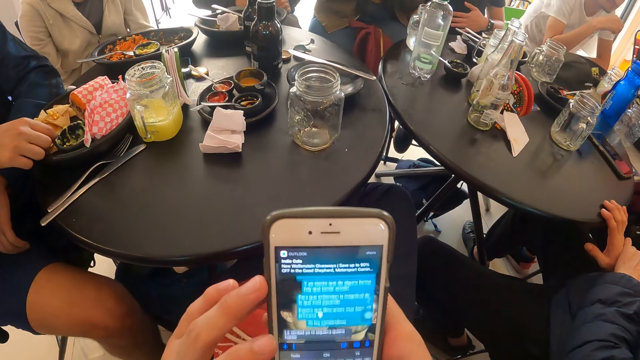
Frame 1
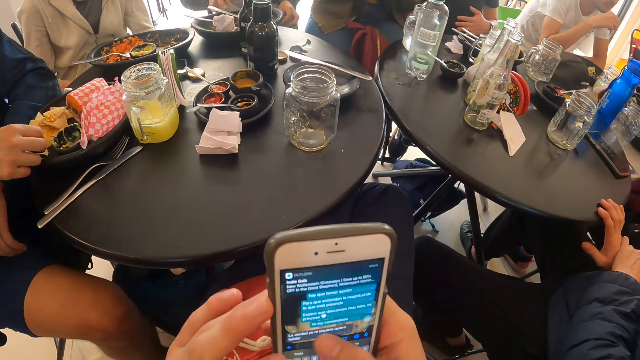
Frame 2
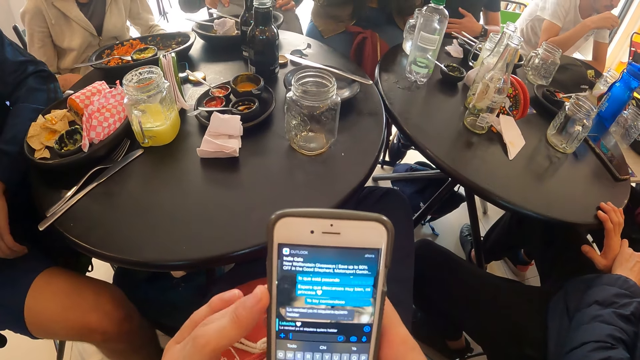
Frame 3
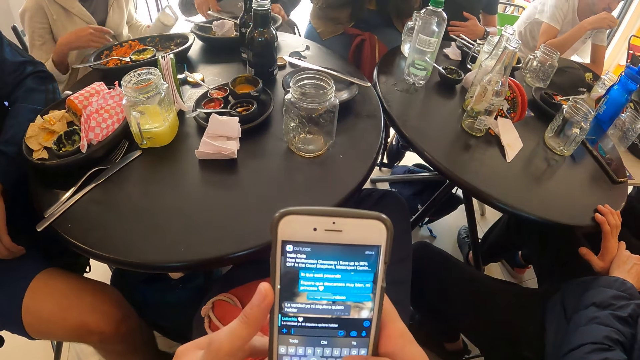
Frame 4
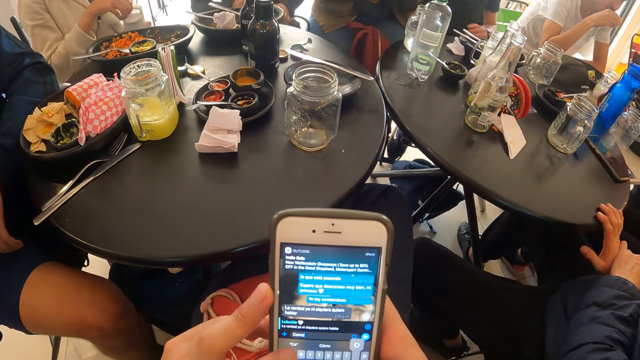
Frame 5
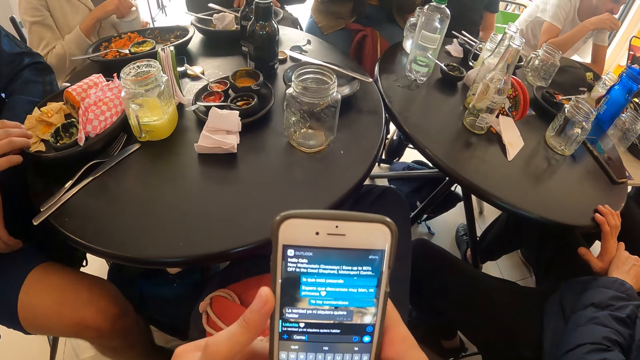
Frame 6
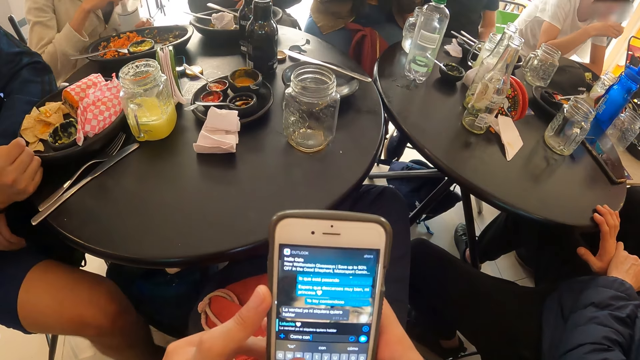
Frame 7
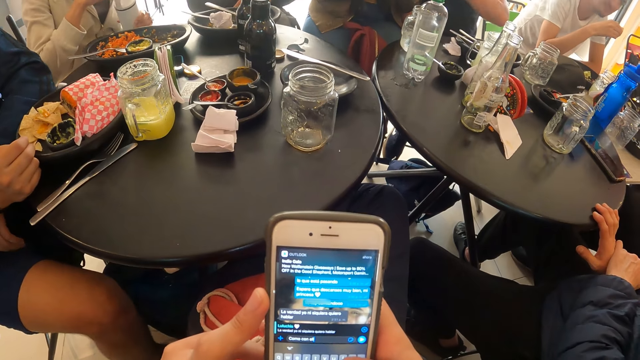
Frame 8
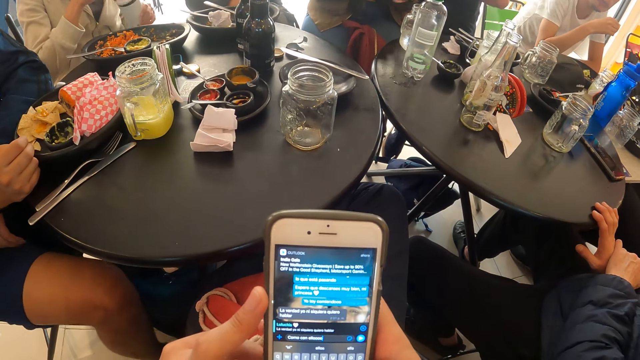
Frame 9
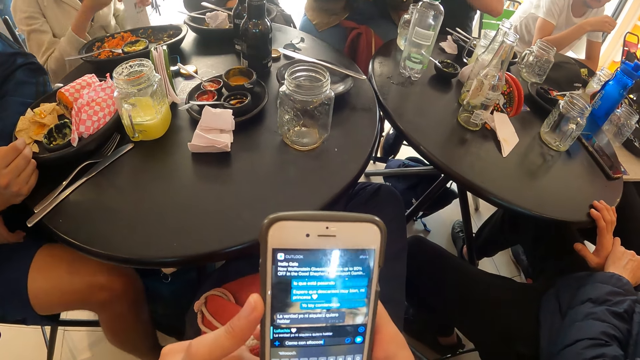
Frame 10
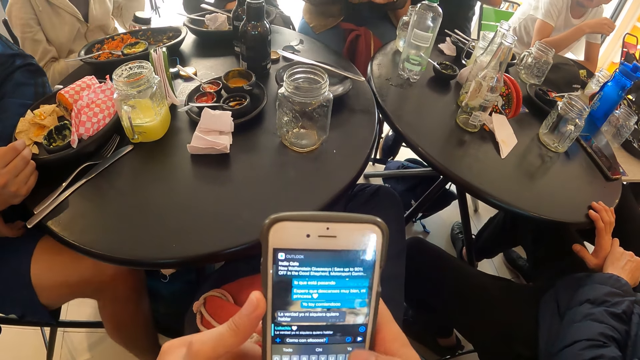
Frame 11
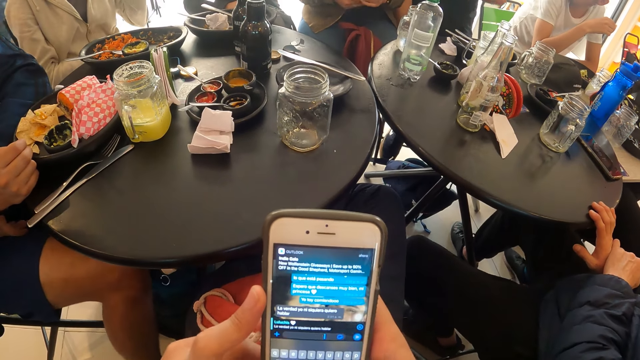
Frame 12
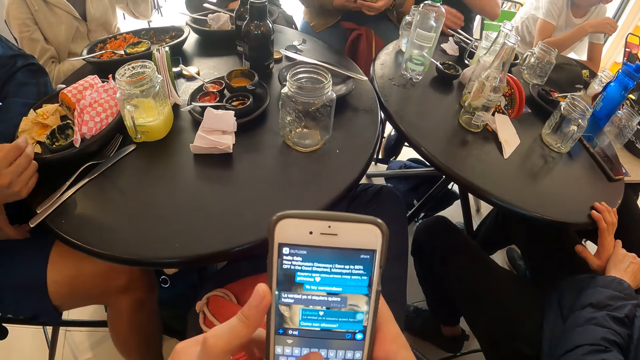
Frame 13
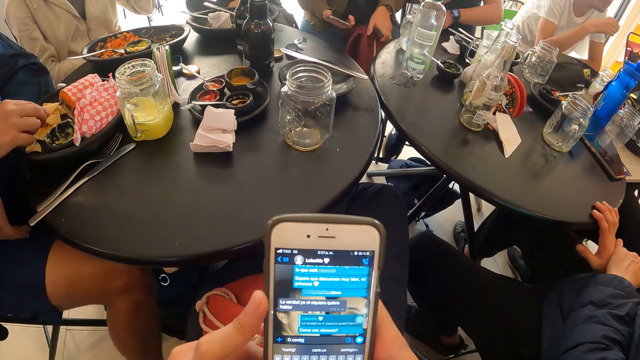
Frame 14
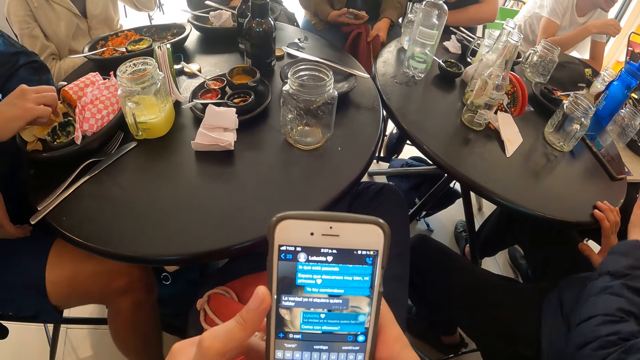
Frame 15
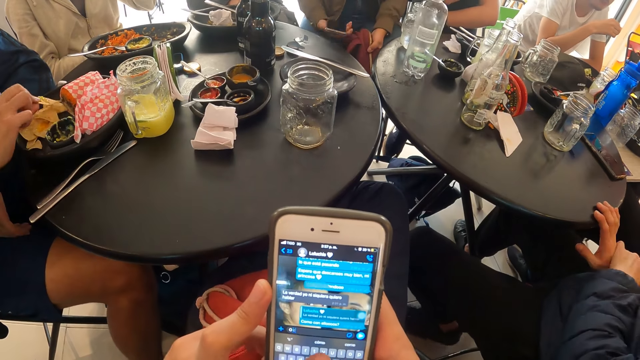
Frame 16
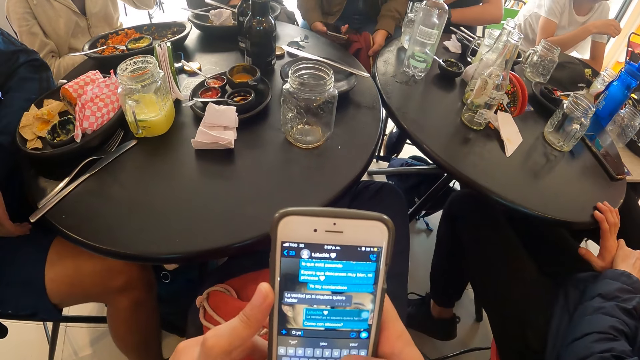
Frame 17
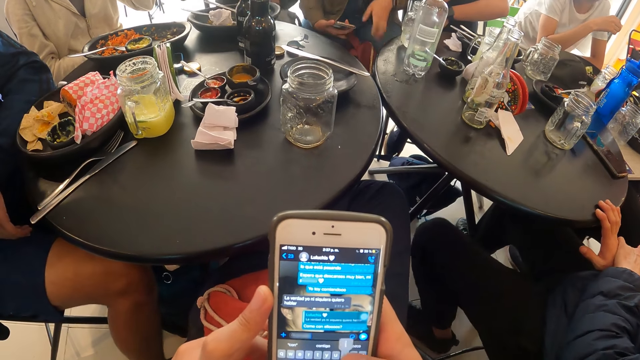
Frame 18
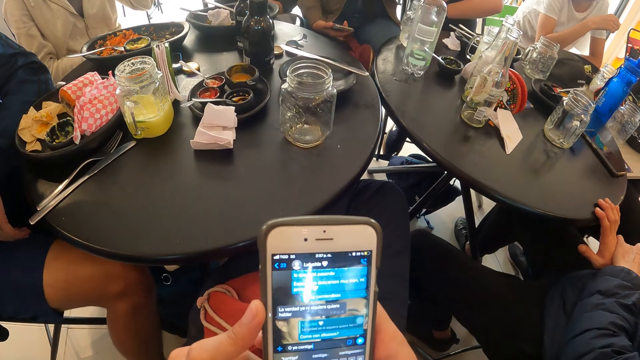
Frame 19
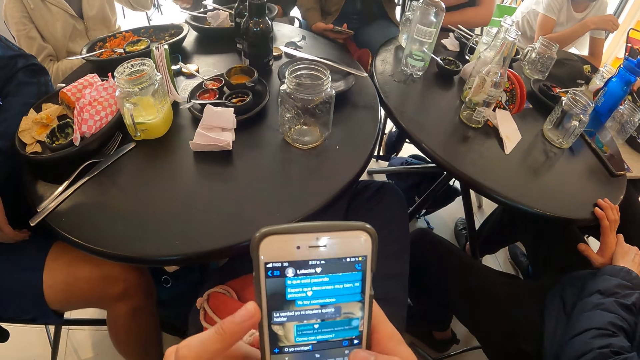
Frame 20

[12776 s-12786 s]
The camera wearer operates the phone with both hands. They swipe the phone. A man eats the chip with his right hand. The camera wearer converses through the phone. A woman opens a flask with both hands. The man eats the chip with his right hand.

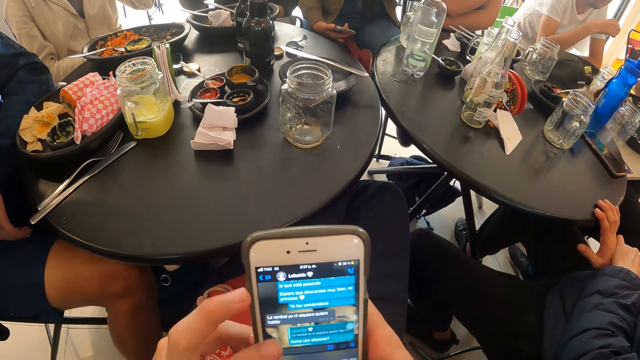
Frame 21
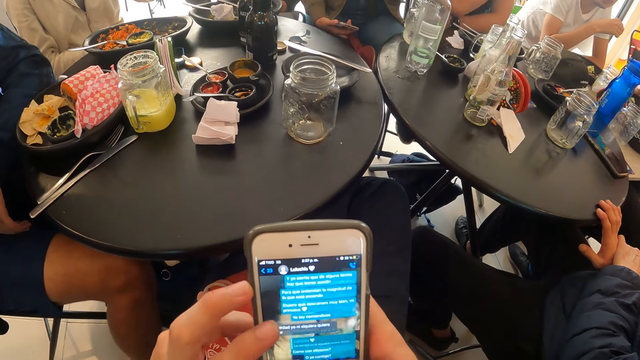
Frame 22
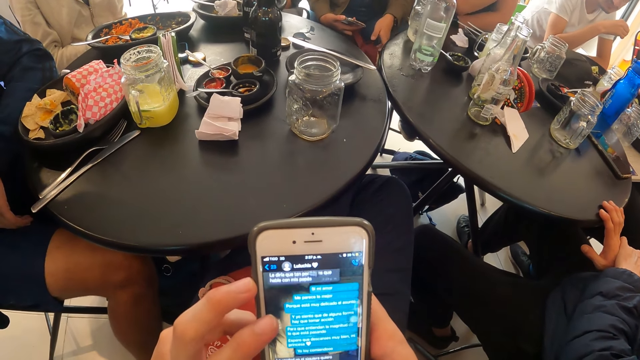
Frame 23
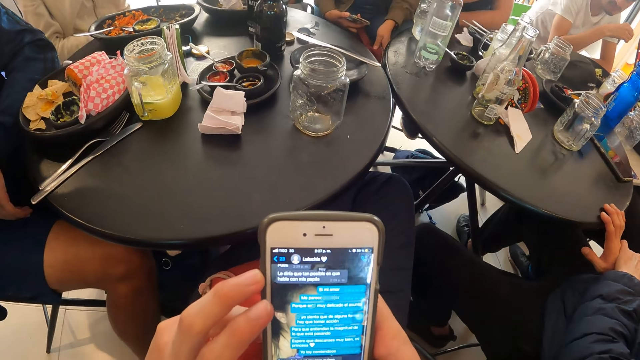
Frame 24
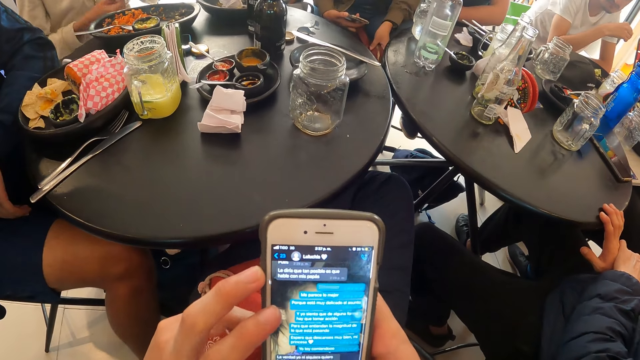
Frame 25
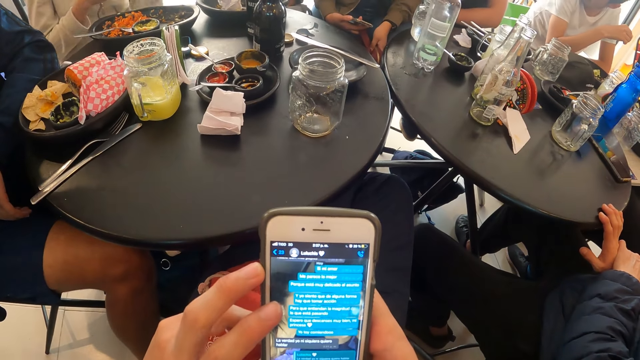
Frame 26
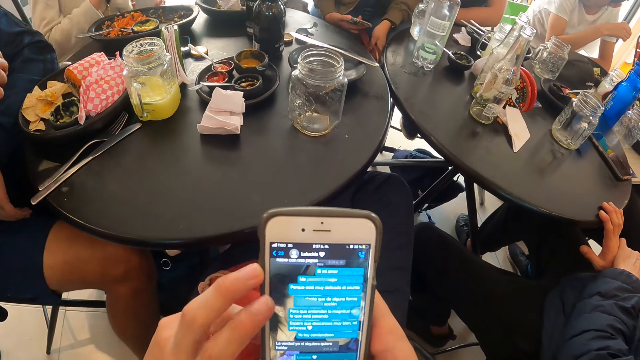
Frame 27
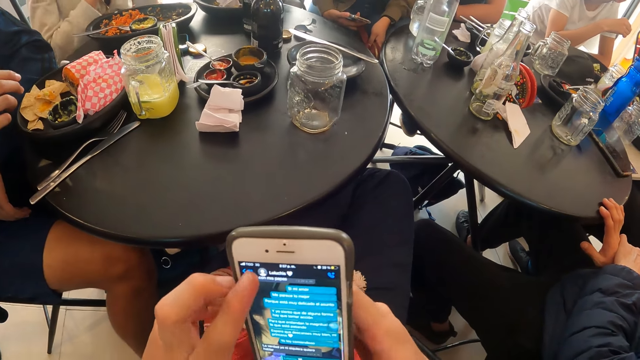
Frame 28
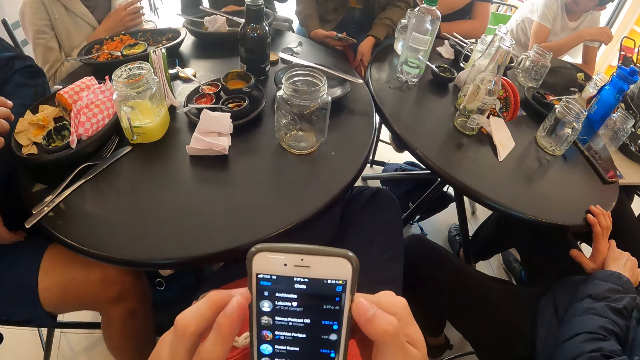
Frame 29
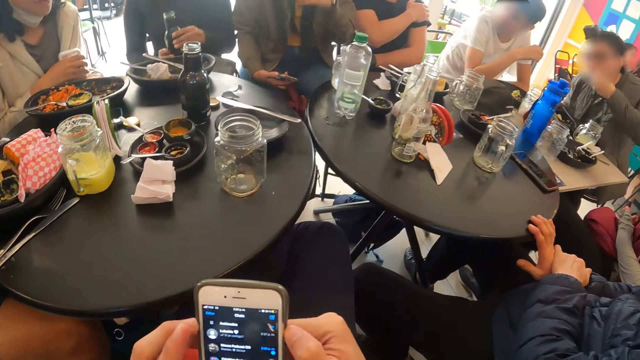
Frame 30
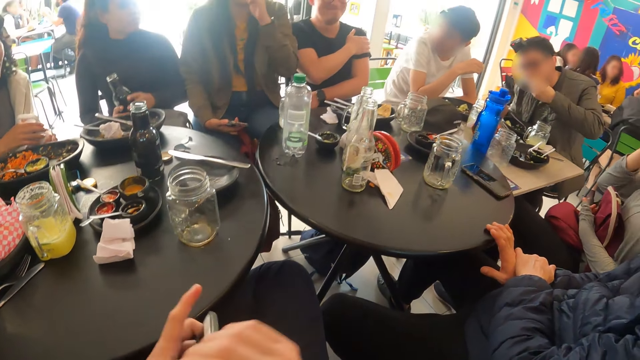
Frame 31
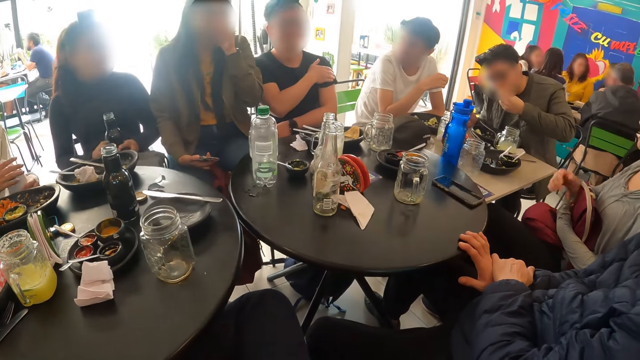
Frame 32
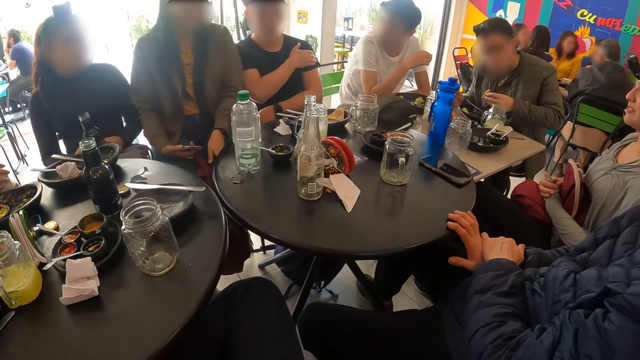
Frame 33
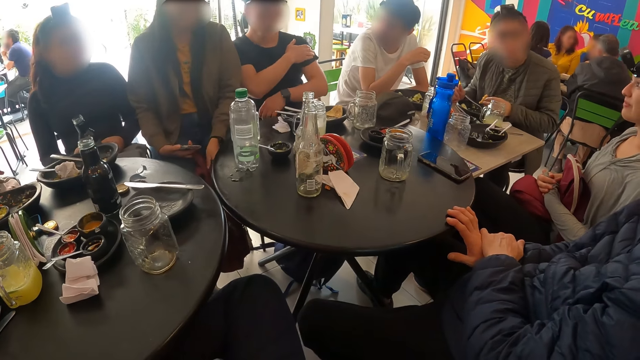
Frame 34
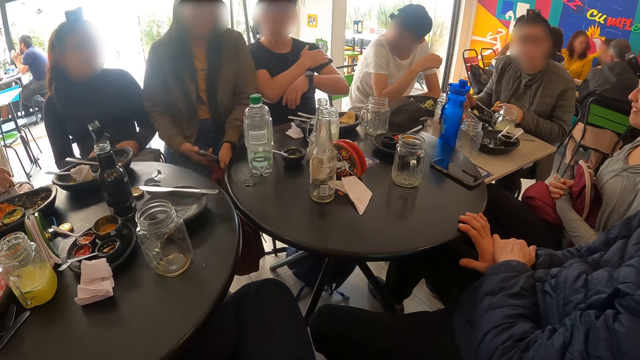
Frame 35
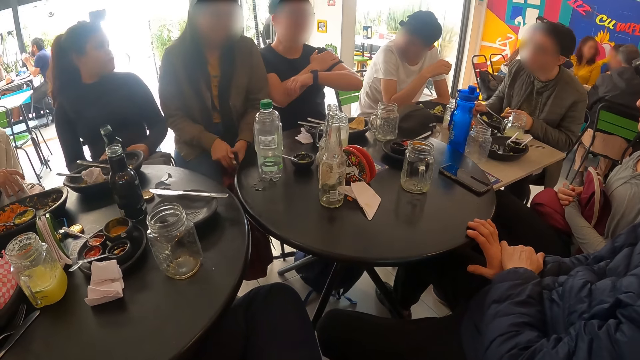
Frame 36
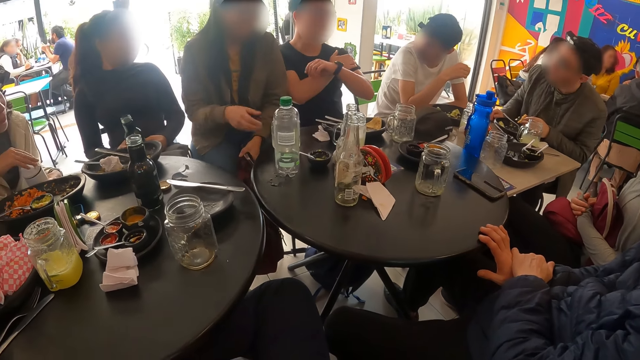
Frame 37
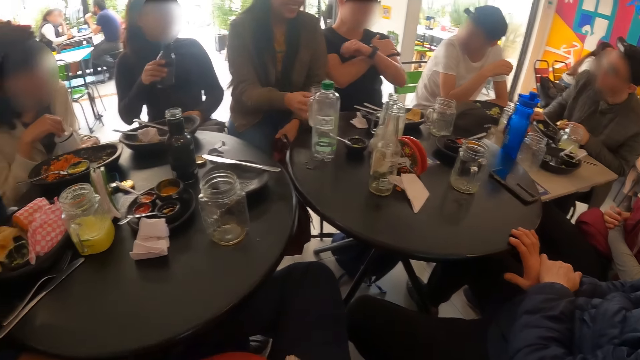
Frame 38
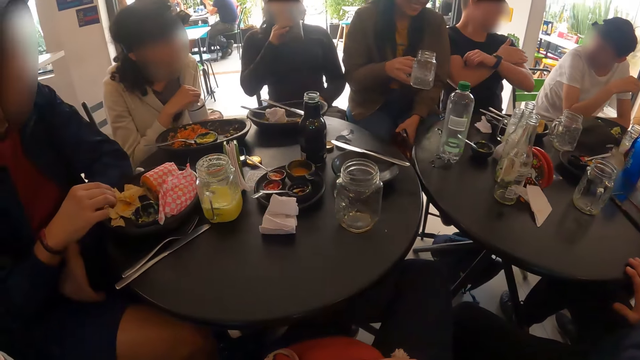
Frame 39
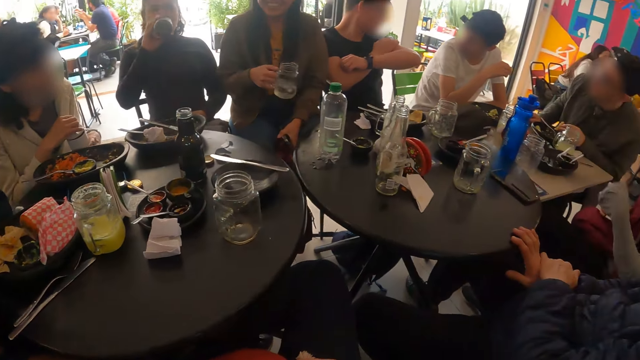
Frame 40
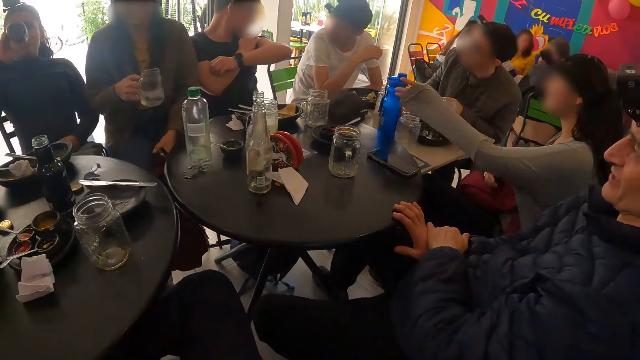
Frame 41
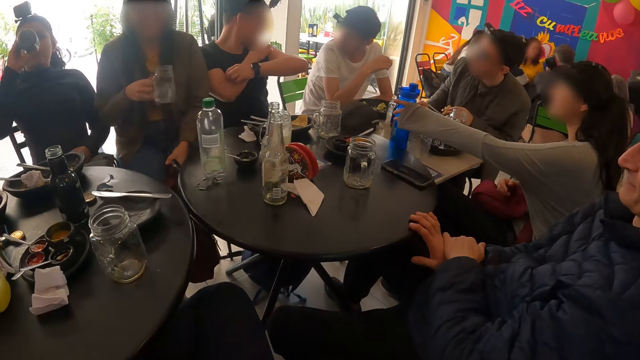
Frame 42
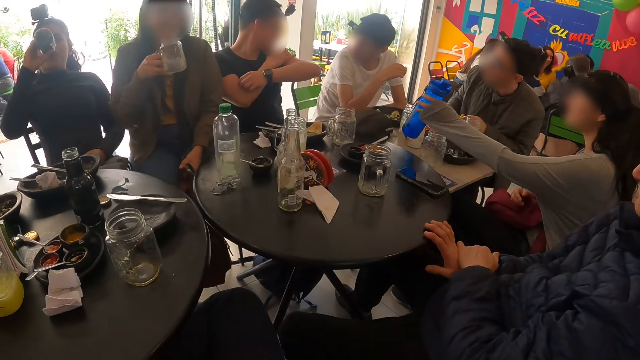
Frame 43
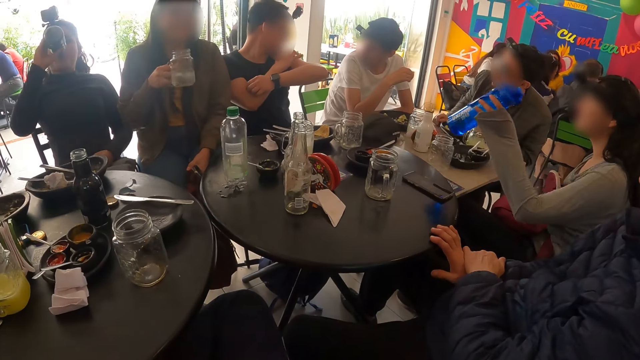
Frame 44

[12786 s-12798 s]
The camera wearer swipes on the phone. A woman holds the bag on her lap with her left hand. The camera wearer taps on the phone. A man eats the meal with his left hand. The camera wearer holds his phone. The woman transfers the phone to her left hand from her right hand and picks the cup from the table with her right hand. Another woman drinks from the bottle with her right hand. The first woman shakes the cup with her right hand. A third woman picks a blue bottle from the table with her left hand.
